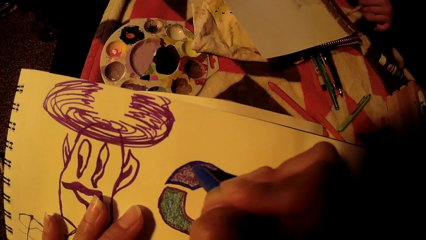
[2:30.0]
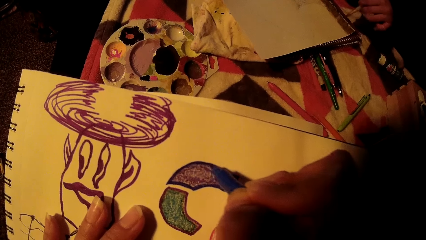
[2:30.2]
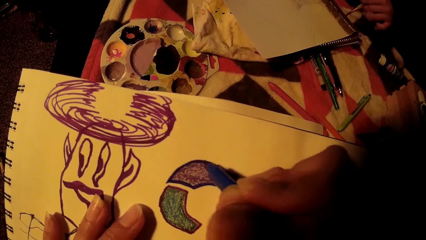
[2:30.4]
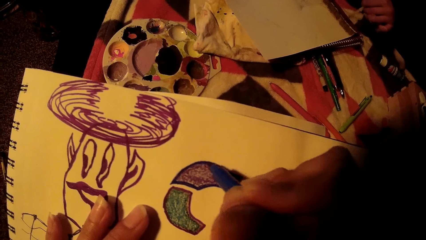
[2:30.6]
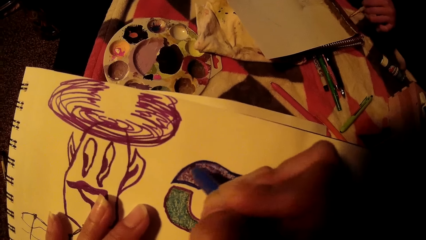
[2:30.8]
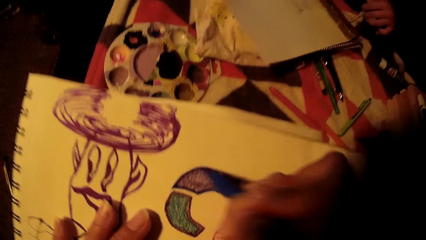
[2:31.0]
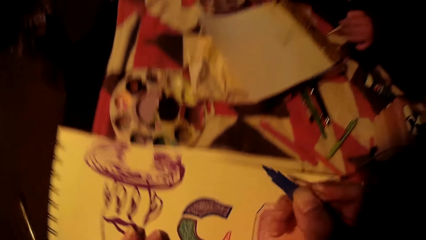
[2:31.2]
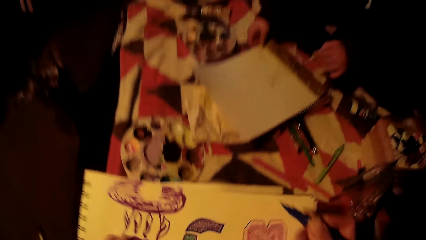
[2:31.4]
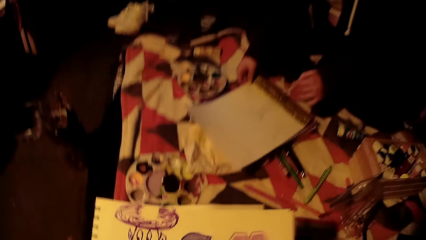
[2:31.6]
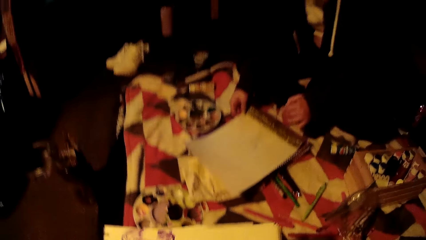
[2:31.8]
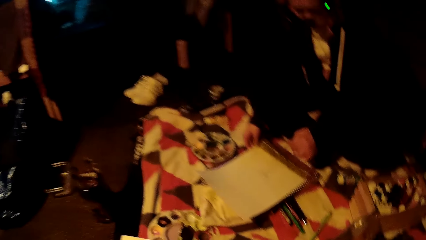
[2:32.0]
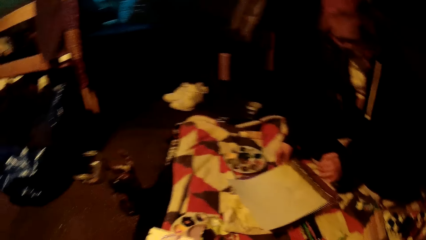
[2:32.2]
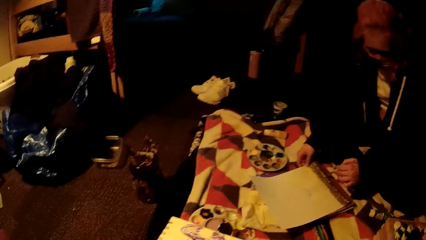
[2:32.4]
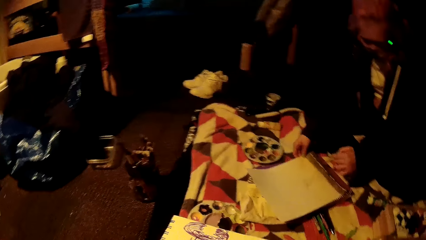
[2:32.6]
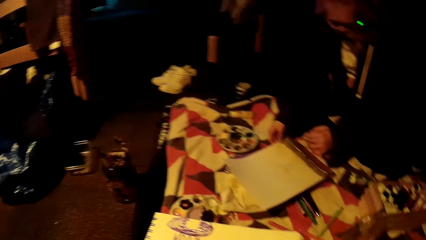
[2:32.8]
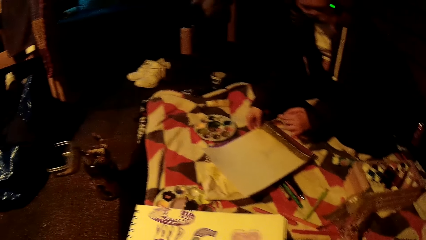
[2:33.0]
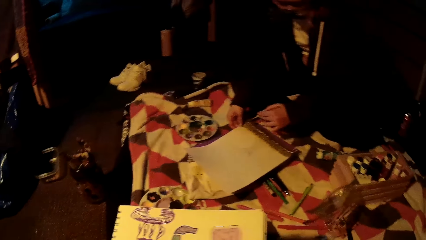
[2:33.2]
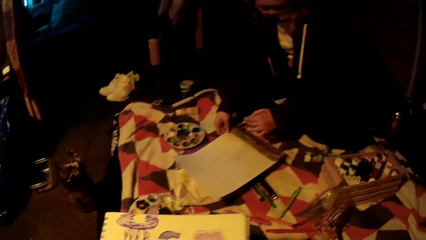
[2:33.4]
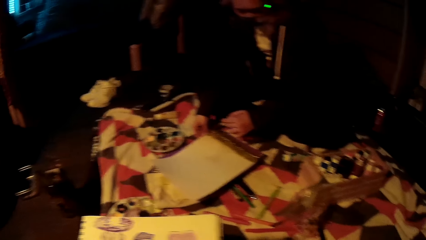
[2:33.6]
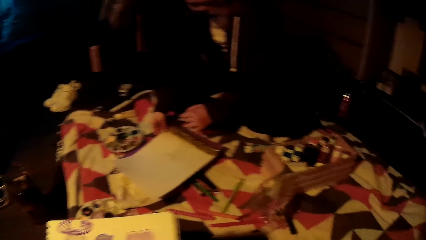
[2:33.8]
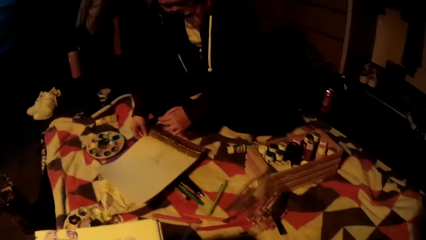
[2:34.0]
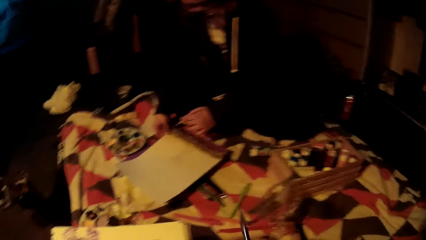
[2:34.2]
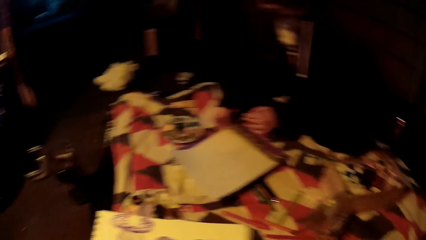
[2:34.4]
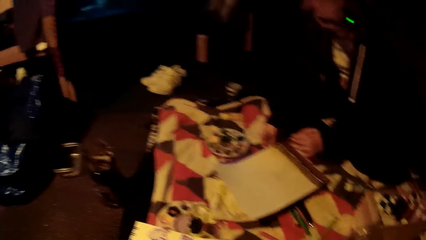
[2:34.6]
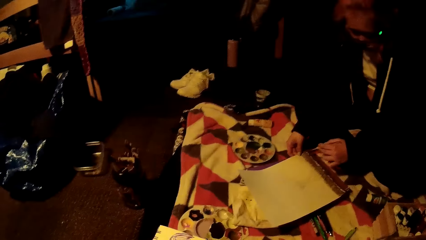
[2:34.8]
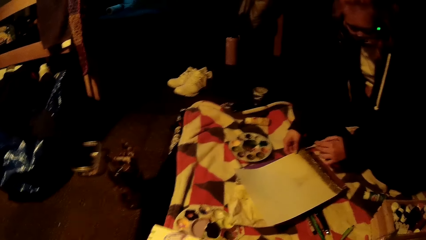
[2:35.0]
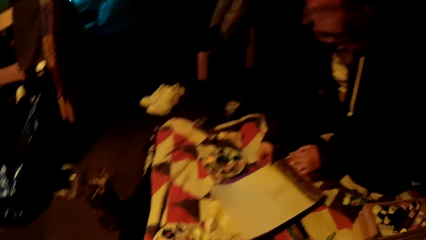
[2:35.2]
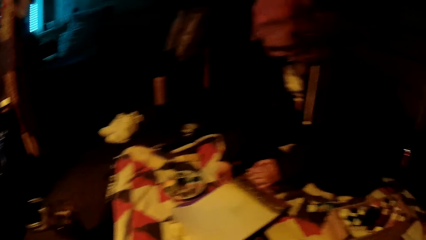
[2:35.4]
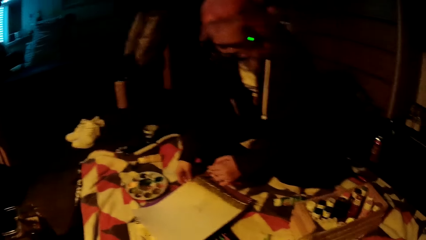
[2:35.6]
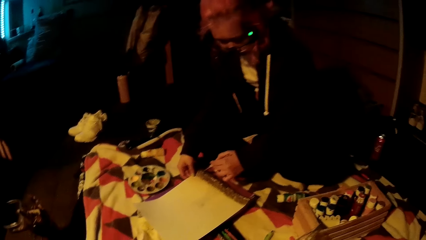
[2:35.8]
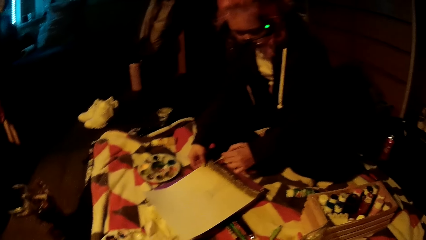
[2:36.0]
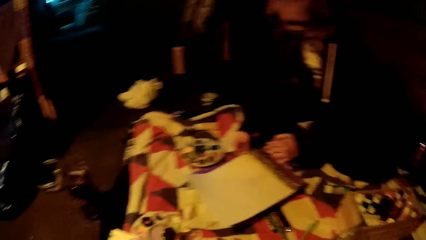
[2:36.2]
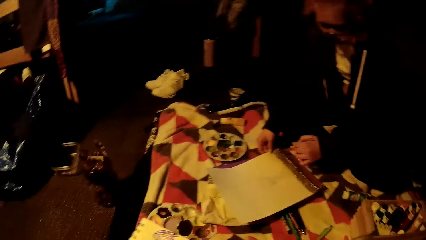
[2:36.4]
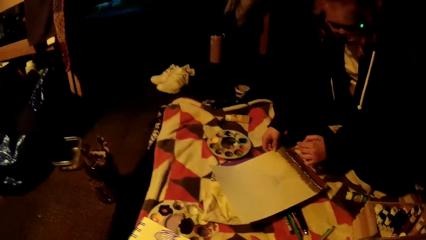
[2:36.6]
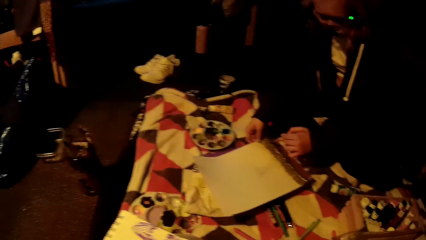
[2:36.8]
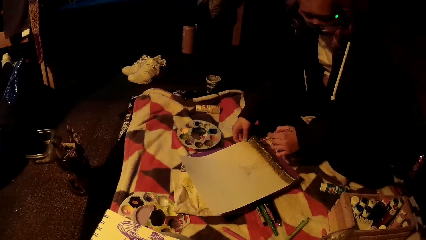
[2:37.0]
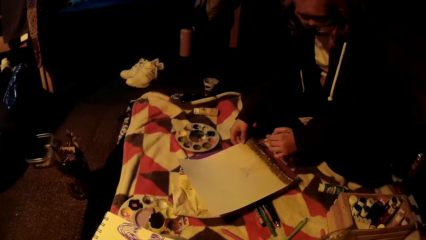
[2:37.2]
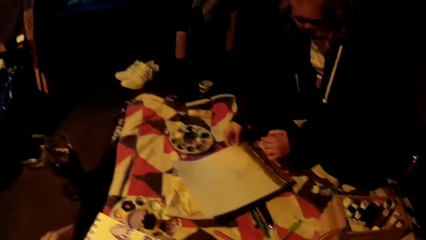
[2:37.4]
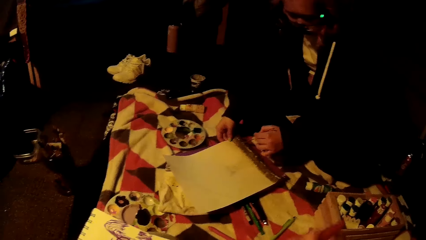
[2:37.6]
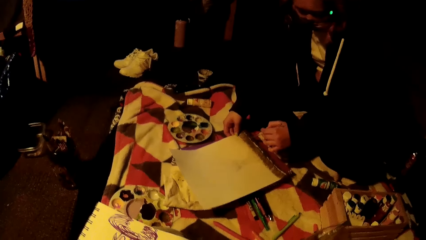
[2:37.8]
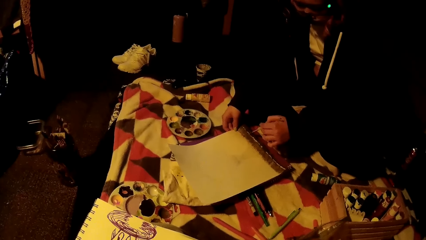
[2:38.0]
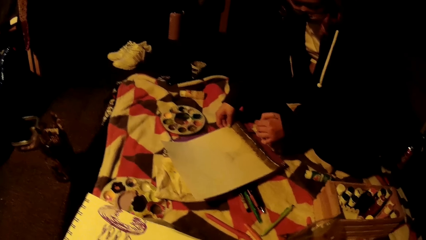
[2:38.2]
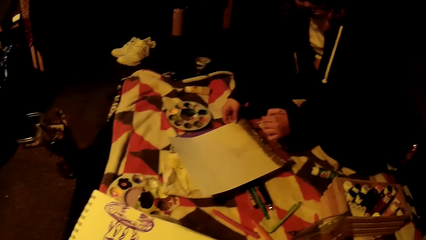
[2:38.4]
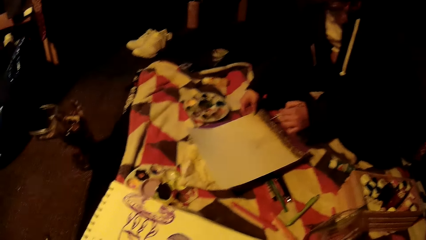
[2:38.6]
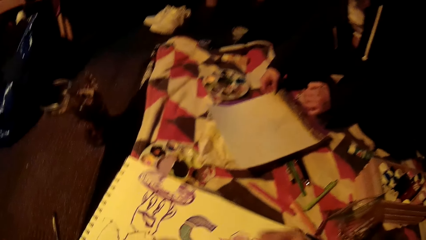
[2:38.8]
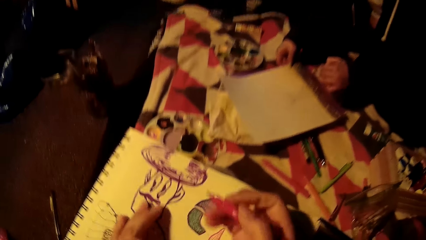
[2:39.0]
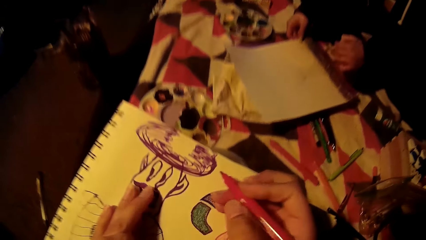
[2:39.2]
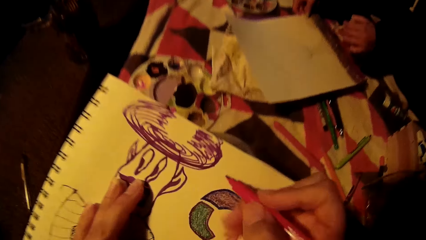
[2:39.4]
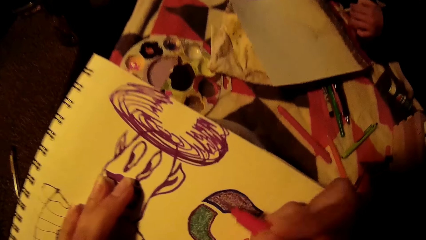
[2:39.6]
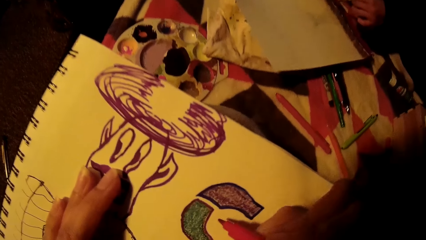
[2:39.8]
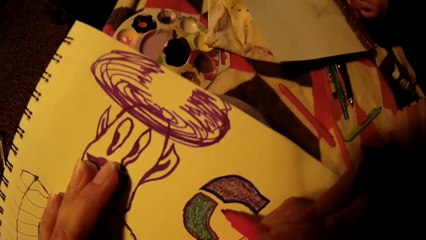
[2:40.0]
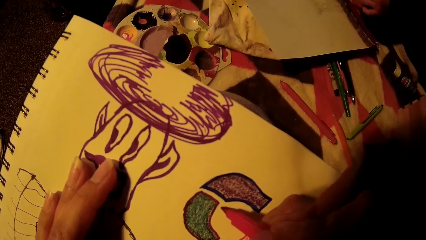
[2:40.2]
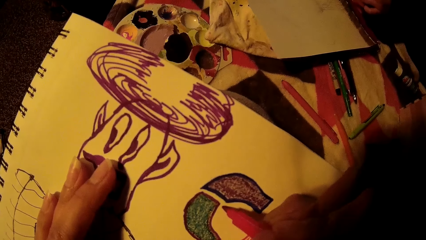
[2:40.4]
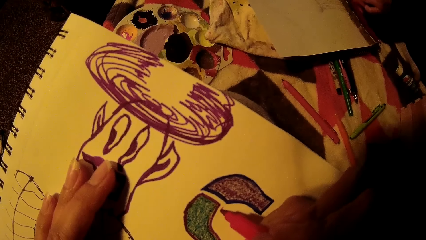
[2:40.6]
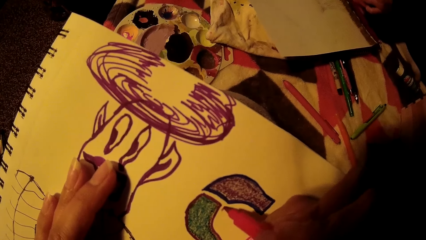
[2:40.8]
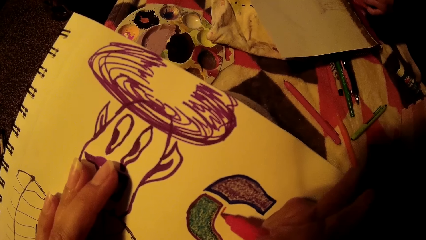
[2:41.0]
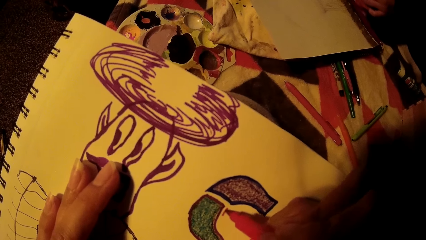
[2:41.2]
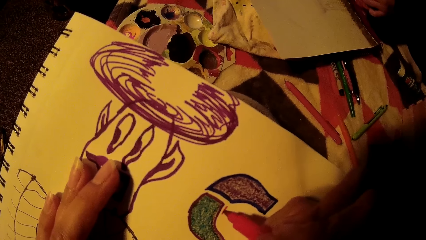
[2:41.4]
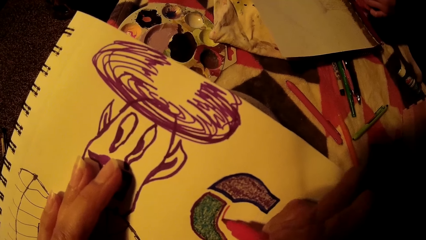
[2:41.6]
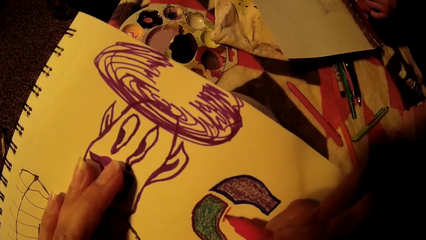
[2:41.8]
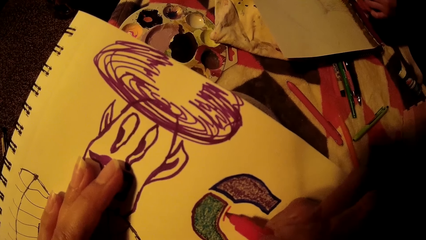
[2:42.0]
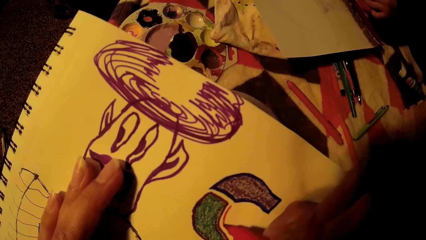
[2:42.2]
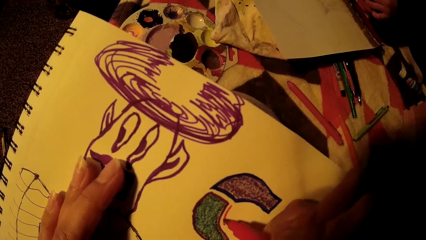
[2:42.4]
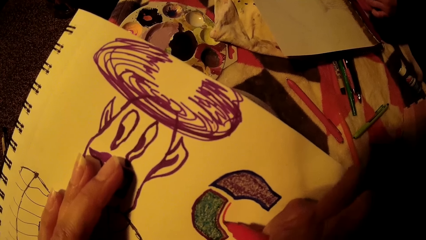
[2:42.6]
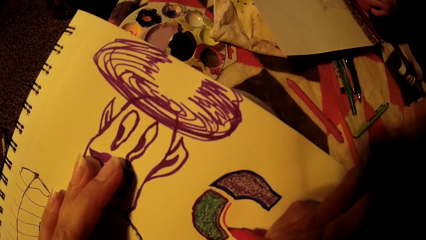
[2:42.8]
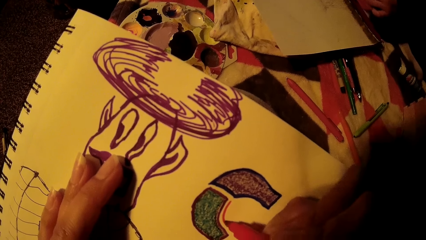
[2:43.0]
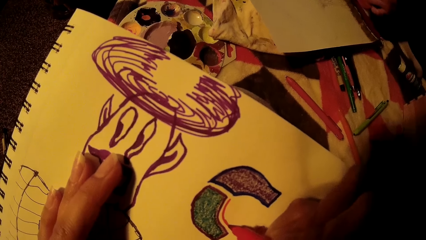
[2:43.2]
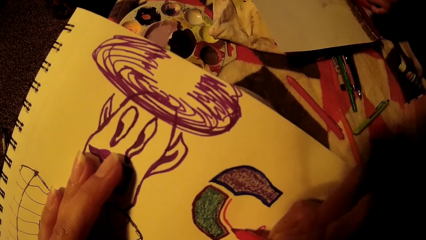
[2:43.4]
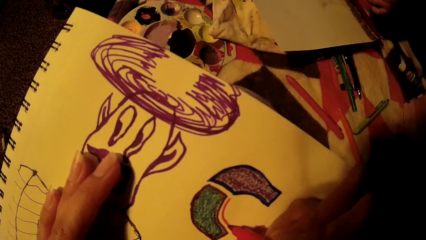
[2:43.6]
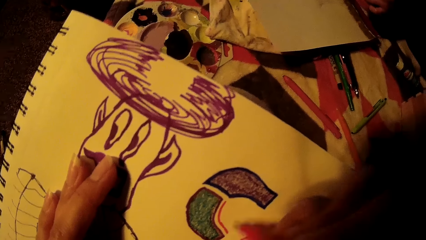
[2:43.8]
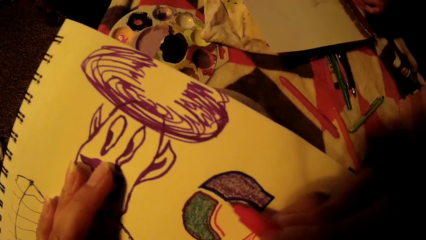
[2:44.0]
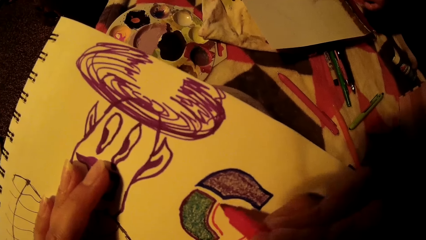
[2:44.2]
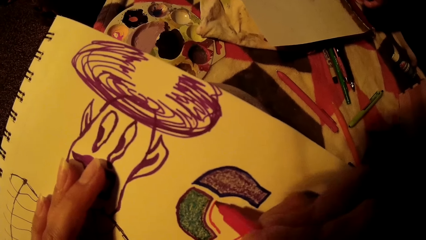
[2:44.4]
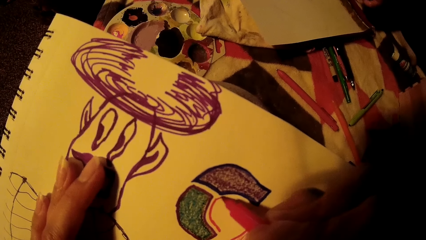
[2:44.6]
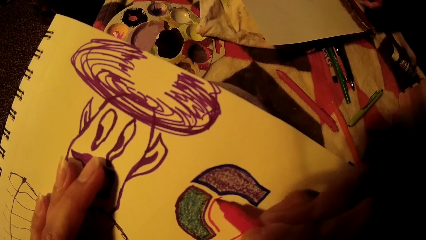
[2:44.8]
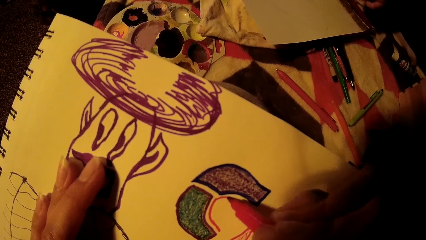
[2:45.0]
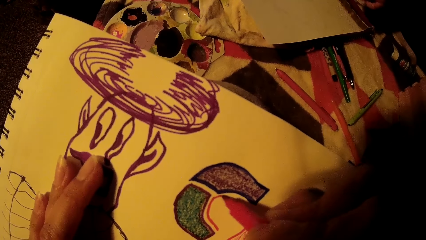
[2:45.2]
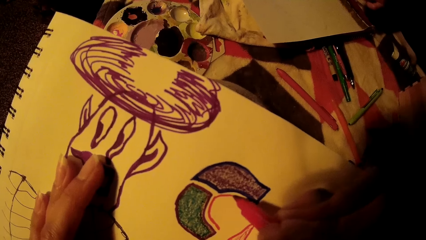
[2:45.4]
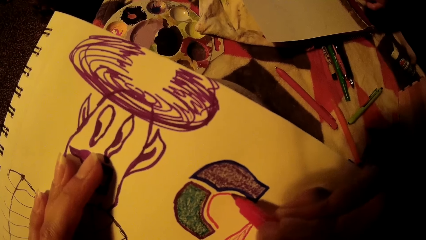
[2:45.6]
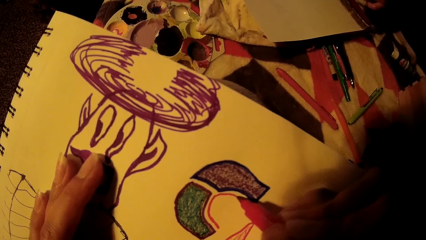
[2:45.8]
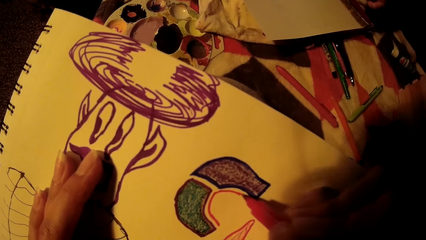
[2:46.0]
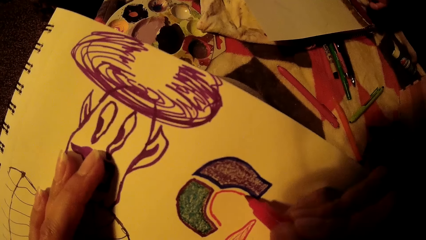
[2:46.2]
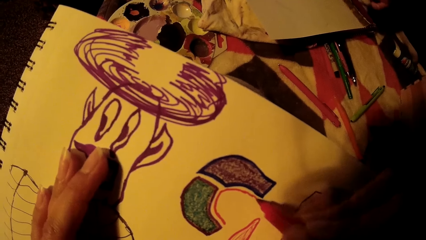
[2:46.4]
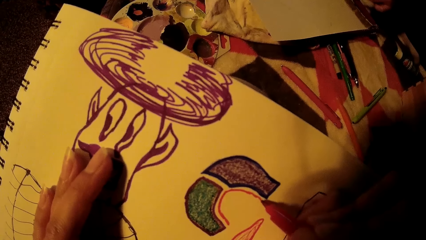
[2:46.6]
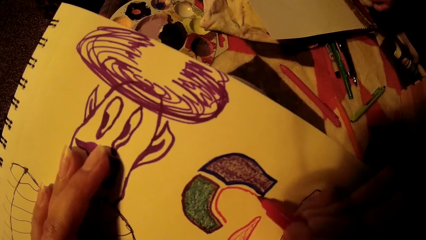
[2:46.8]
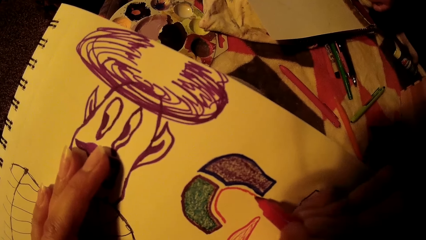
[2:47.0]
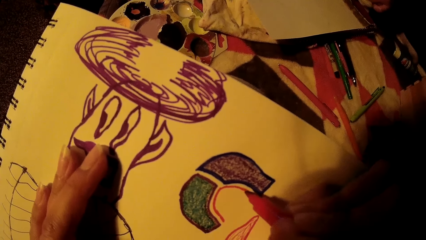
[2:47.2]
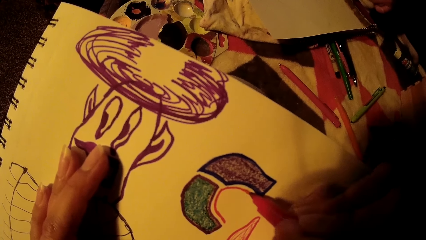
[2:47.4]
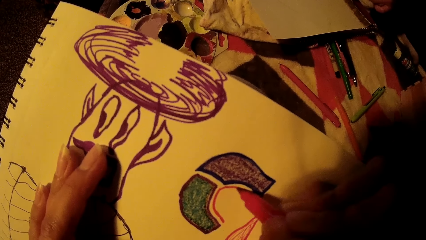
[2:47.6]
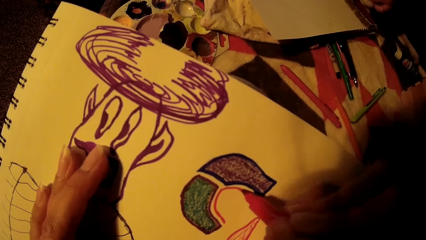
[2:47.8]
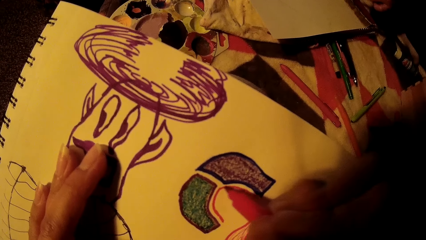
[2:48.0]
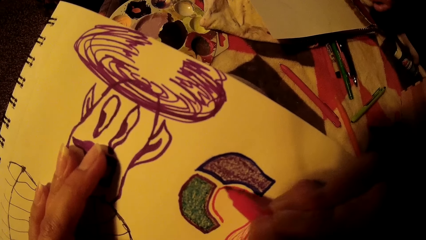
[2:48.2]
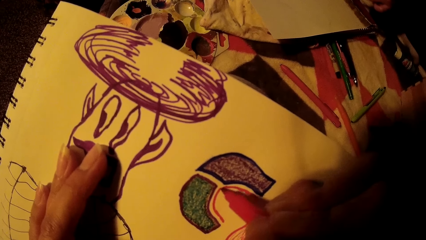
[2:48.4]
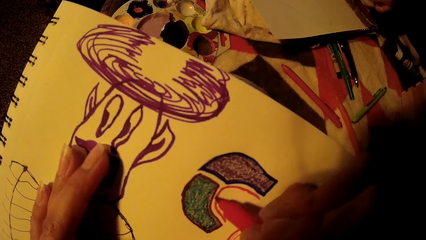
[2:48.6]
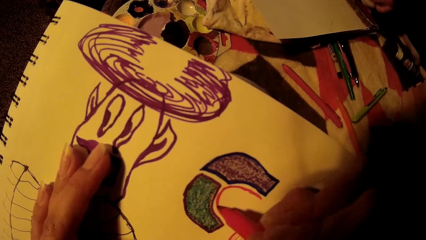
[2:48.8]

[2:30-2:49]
The camera wearer drops the color pen in her right hand on the bed. She picks a color pen from the bed with her right hand. She draws on the drawing book with the color pen.
